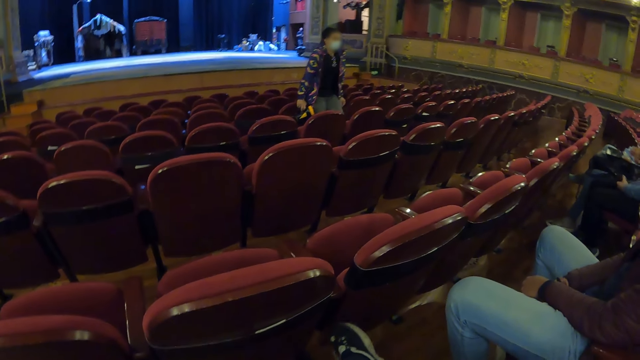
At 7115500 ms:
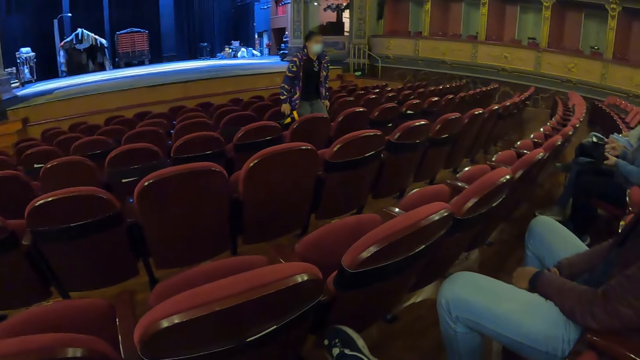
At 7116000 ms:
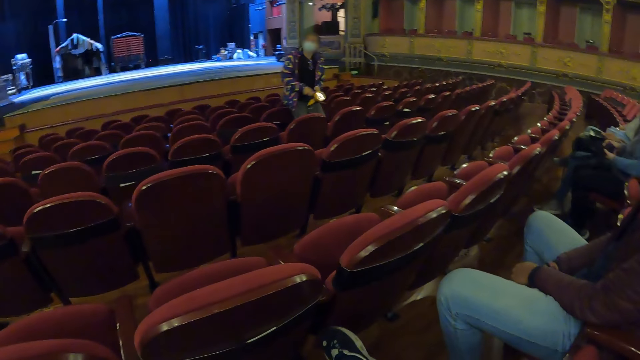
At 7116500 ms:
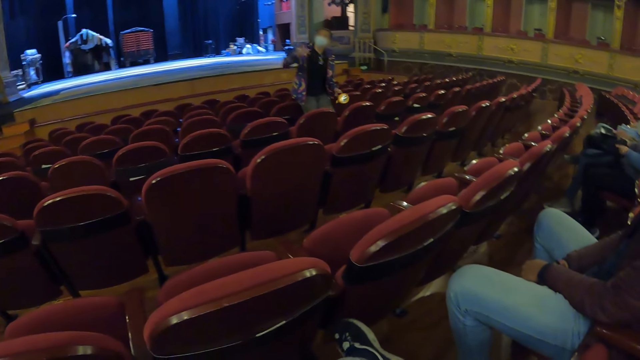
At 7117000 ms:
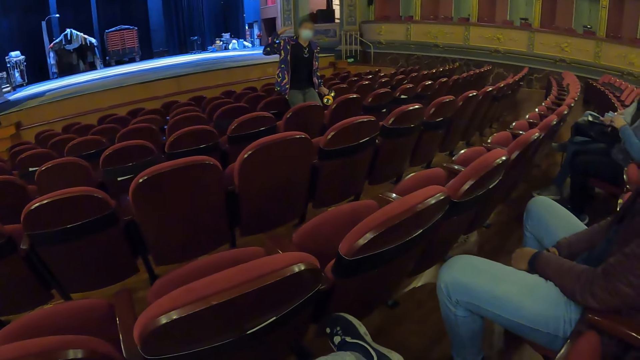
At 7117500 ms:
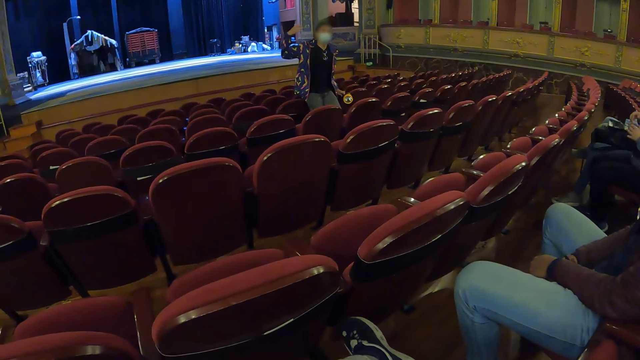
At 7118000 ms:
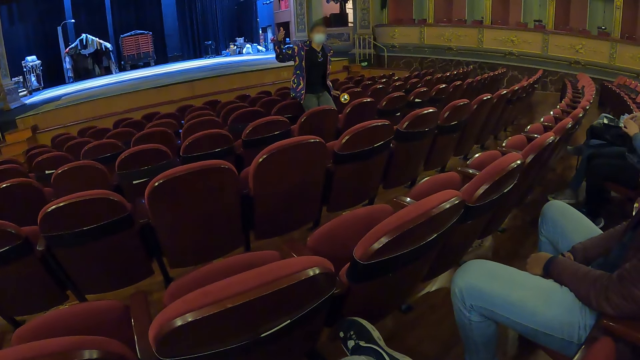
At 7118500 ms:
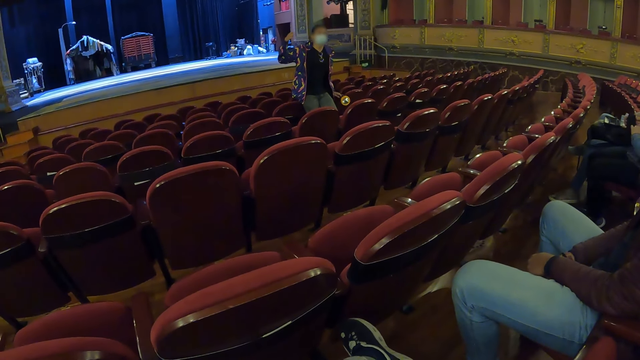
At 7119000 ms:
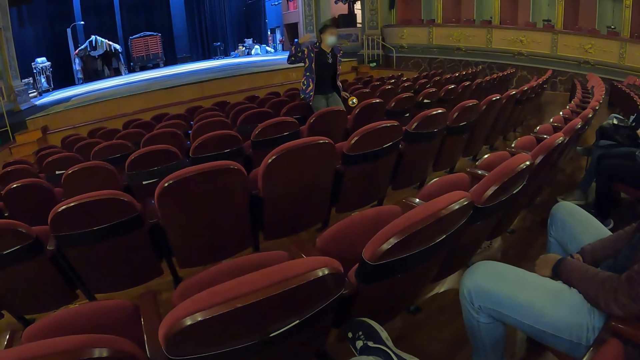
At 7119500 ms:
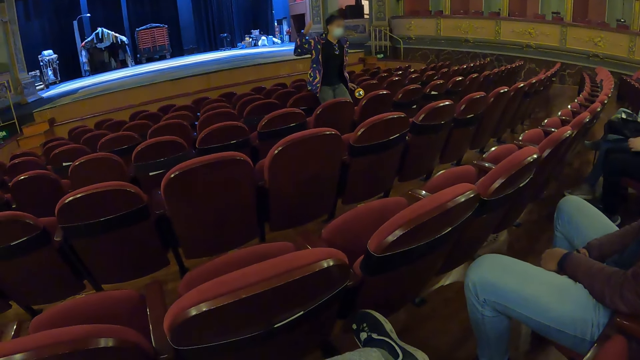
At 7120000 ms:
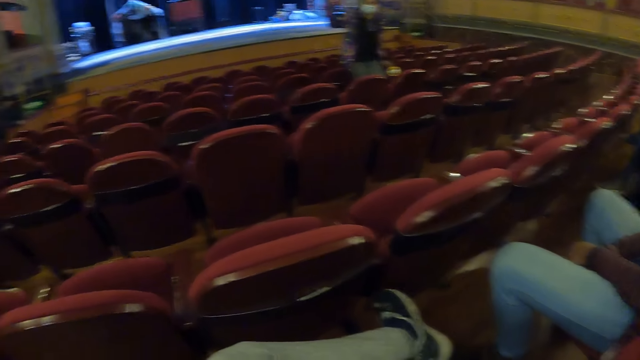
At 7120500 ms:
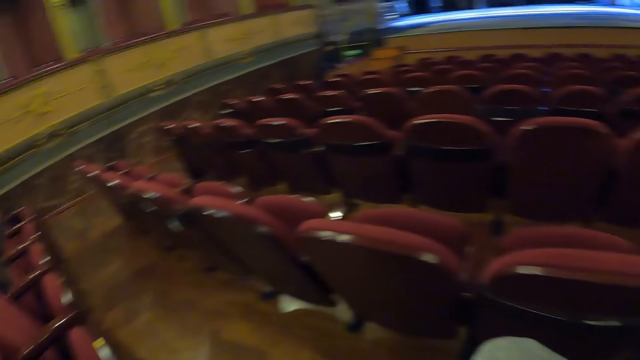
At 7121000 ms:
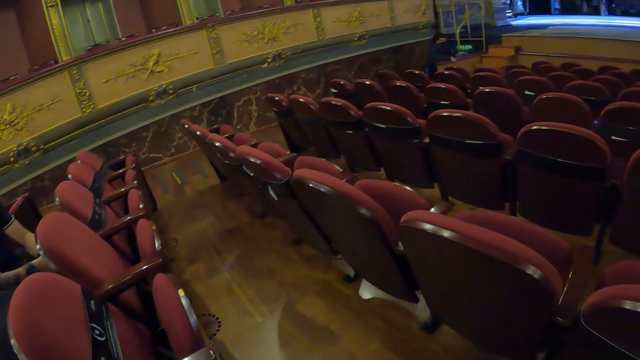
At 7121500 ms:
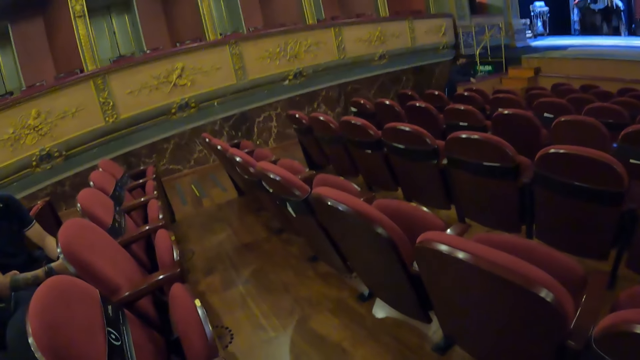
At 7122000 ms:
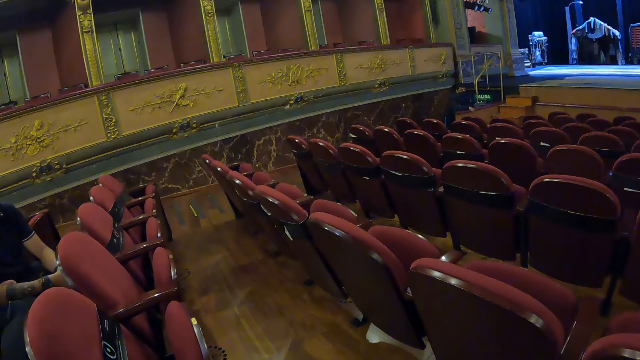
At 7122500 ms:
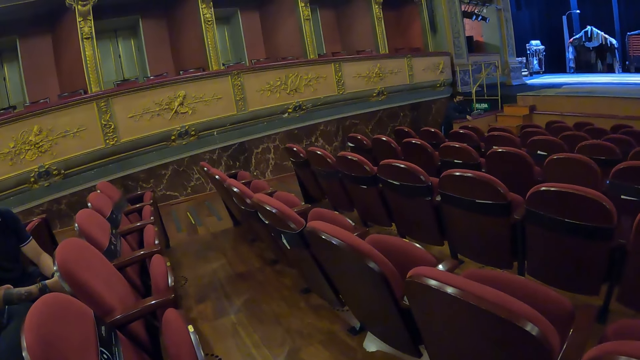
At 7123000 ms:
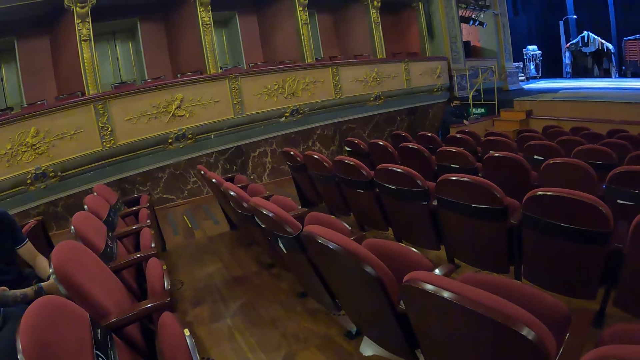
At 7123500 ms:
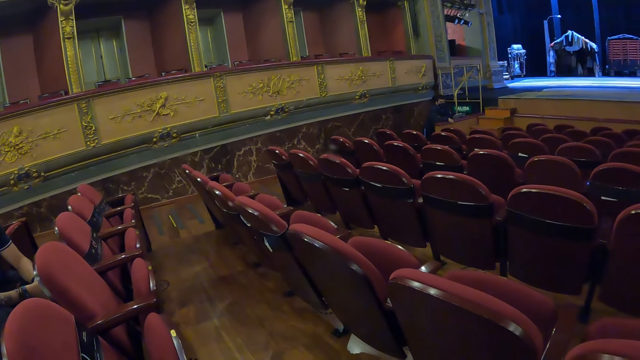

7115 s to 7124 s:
The camera wearer shakes the leg. They look around. A woman picks the torch with the other hand. The woman uses gestures. The camera wearer stares in the auditorium.

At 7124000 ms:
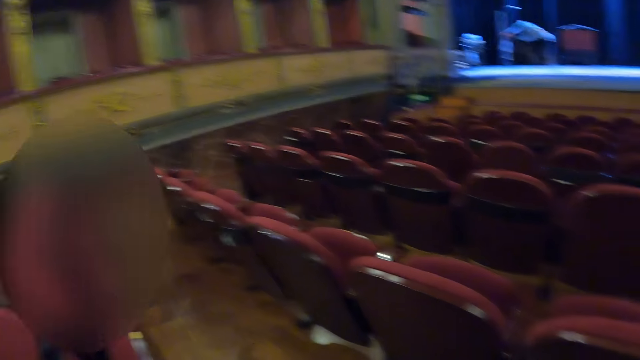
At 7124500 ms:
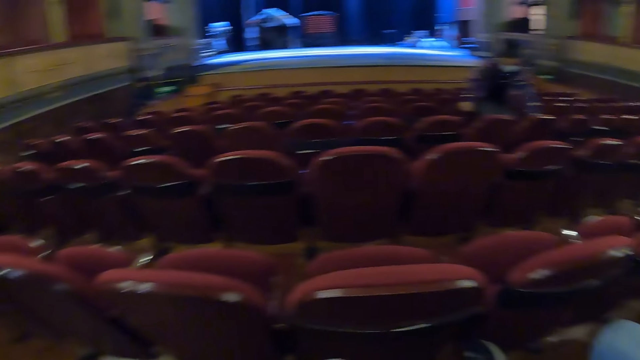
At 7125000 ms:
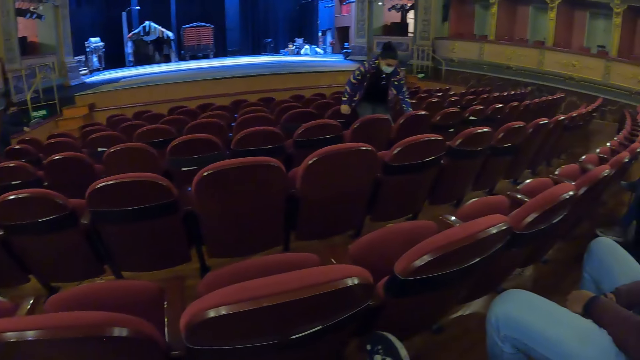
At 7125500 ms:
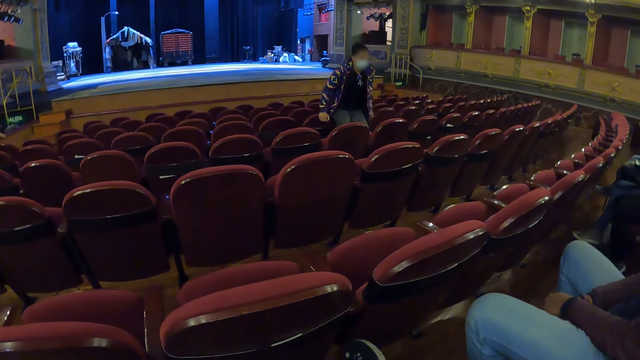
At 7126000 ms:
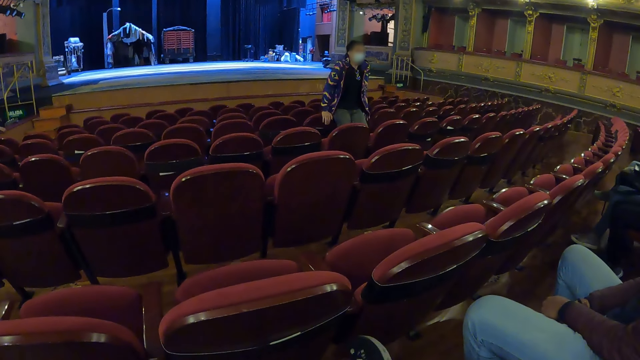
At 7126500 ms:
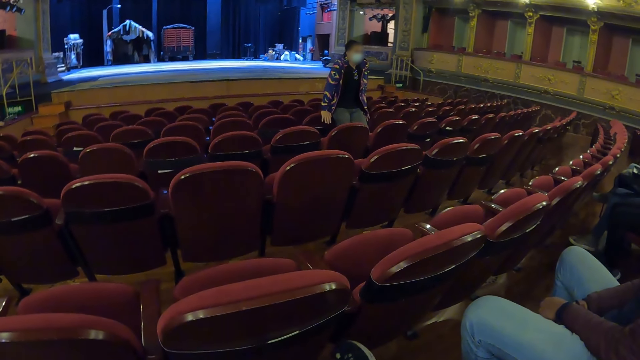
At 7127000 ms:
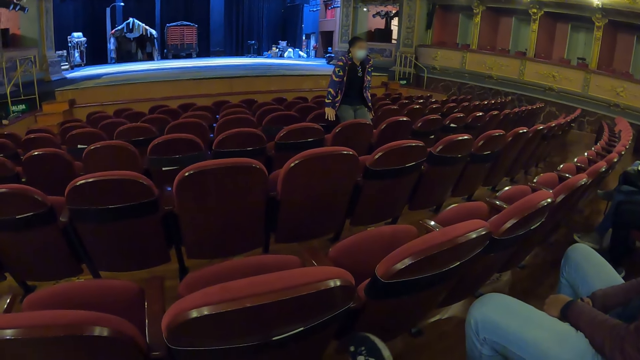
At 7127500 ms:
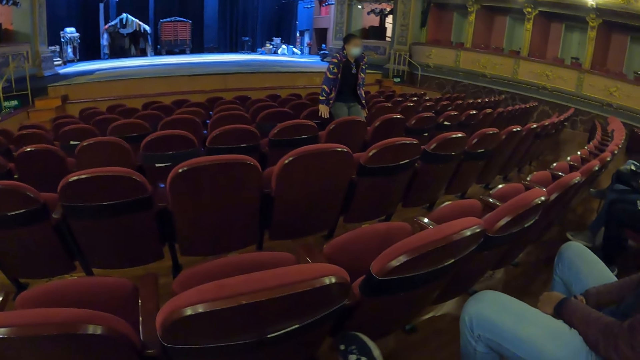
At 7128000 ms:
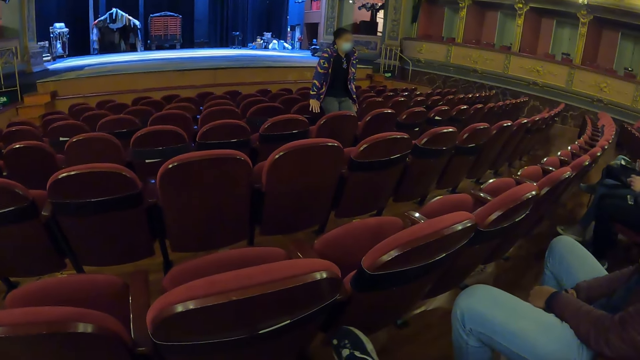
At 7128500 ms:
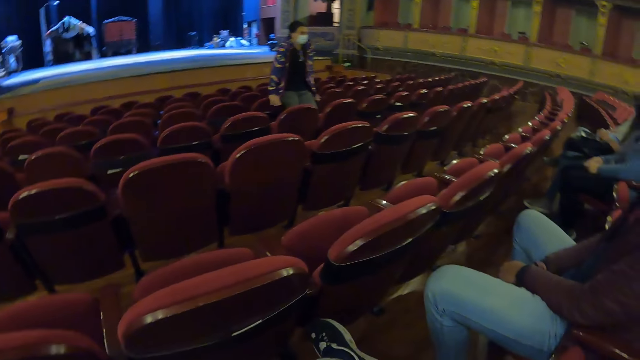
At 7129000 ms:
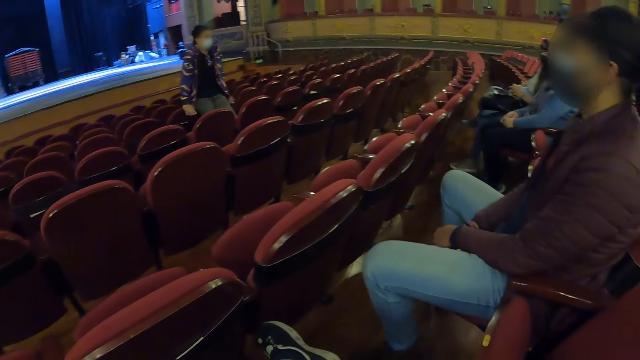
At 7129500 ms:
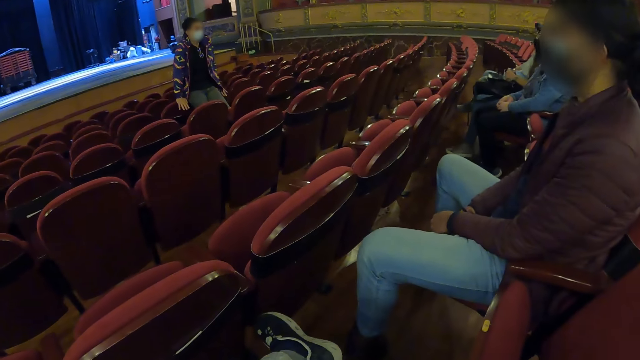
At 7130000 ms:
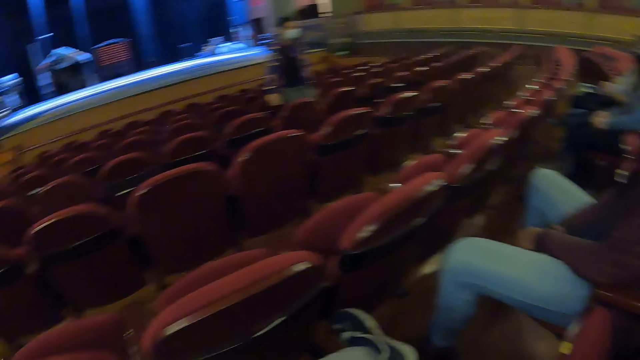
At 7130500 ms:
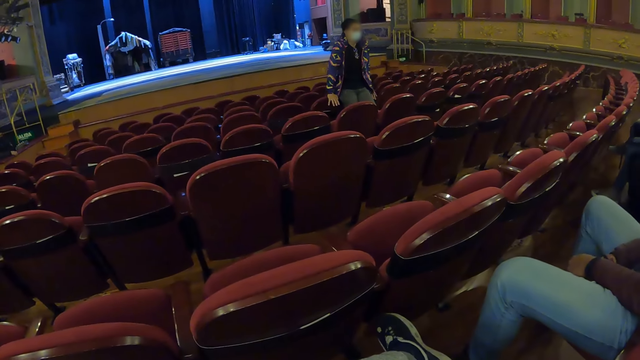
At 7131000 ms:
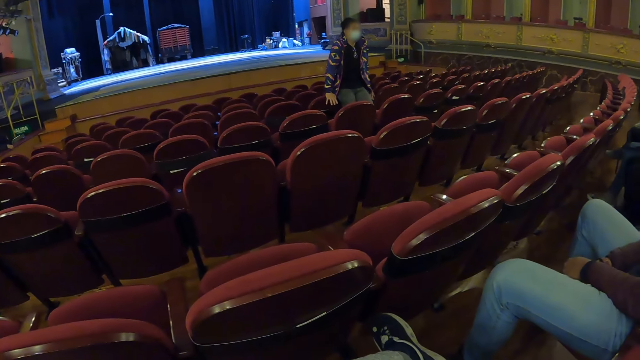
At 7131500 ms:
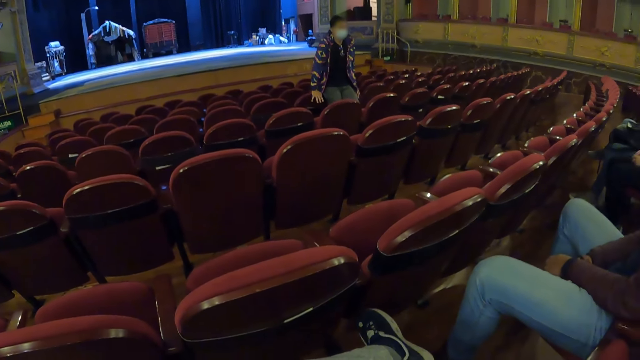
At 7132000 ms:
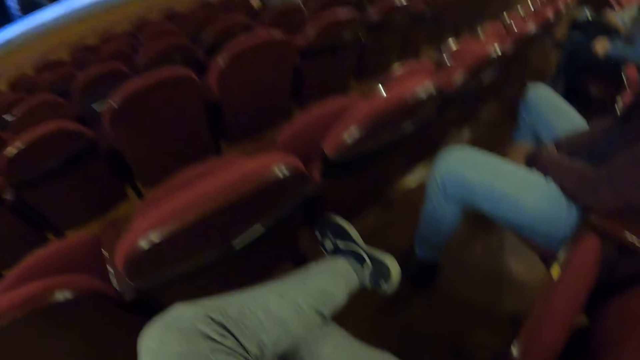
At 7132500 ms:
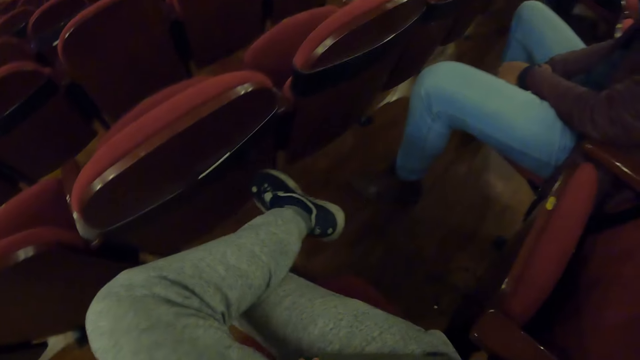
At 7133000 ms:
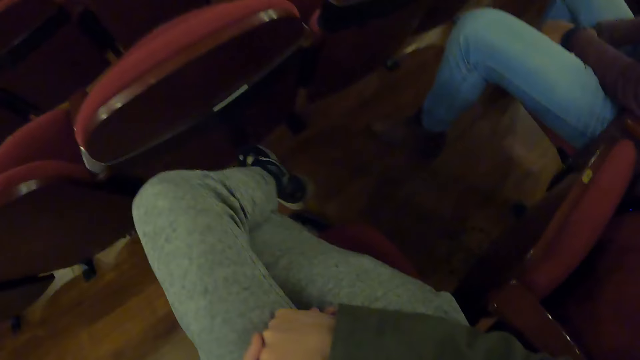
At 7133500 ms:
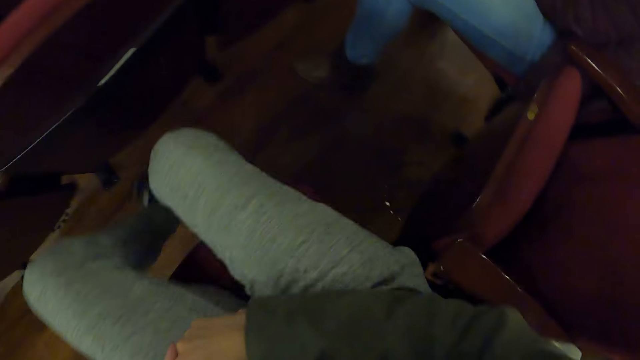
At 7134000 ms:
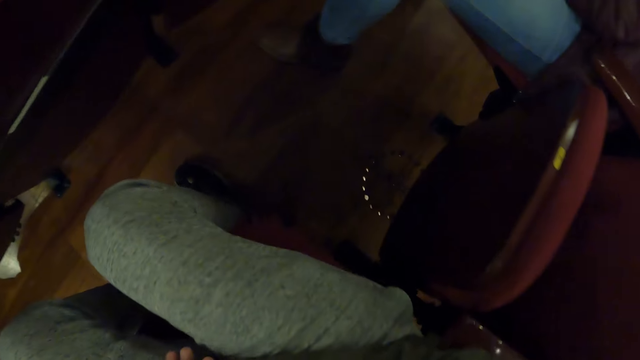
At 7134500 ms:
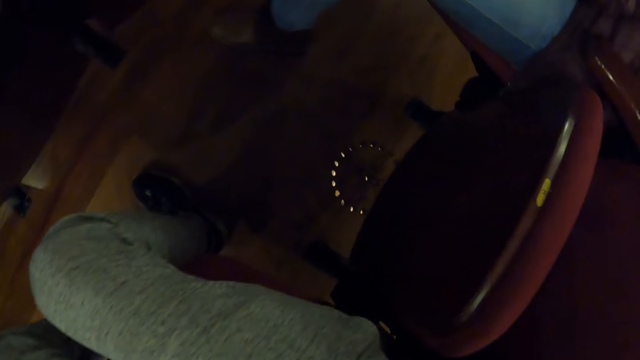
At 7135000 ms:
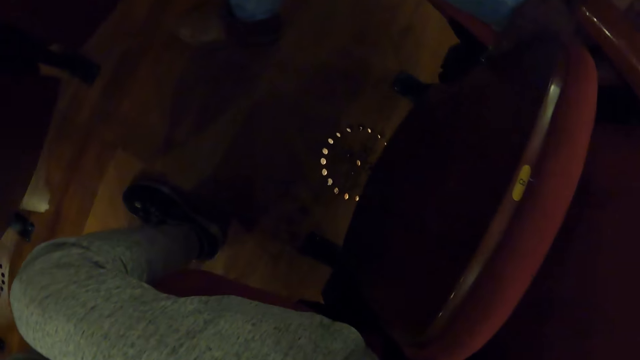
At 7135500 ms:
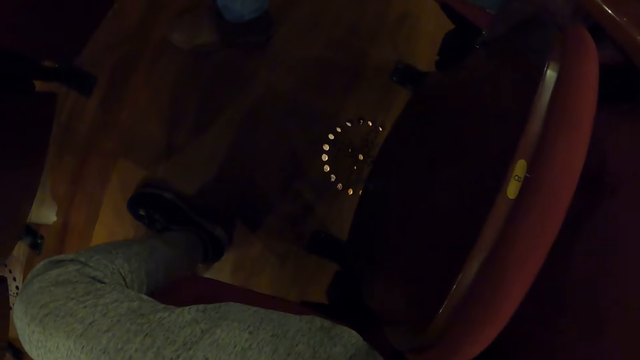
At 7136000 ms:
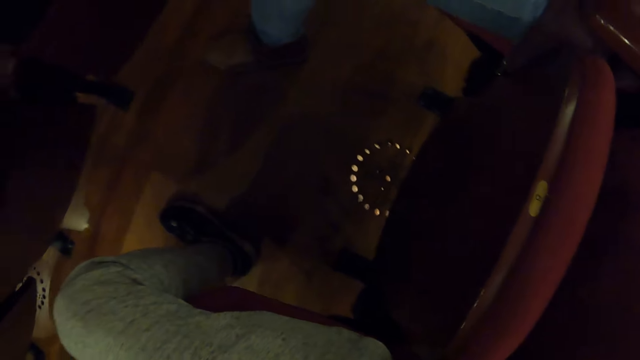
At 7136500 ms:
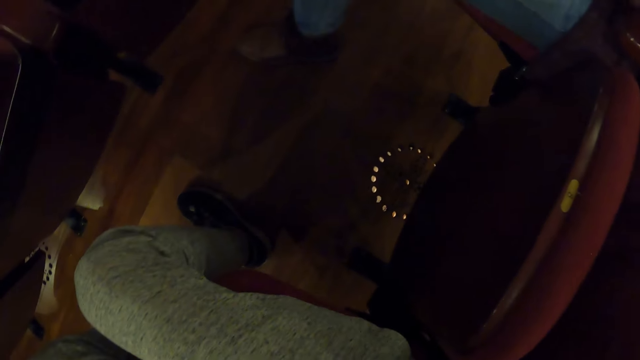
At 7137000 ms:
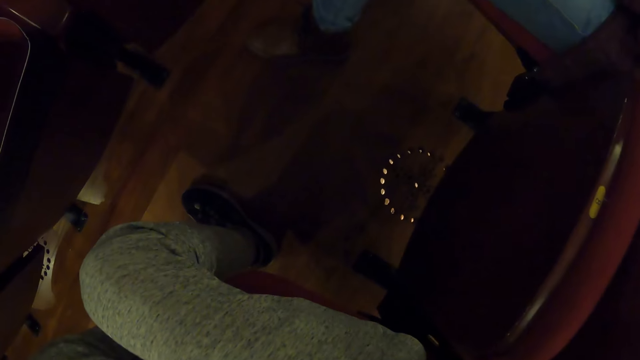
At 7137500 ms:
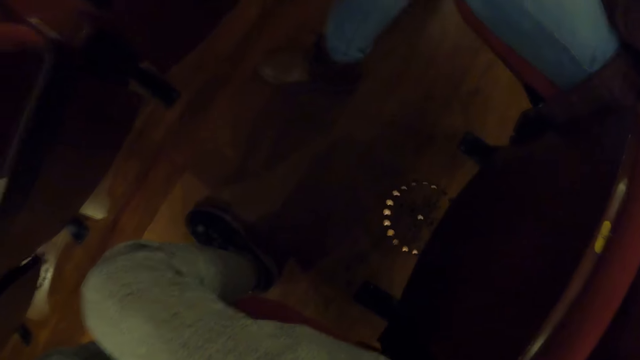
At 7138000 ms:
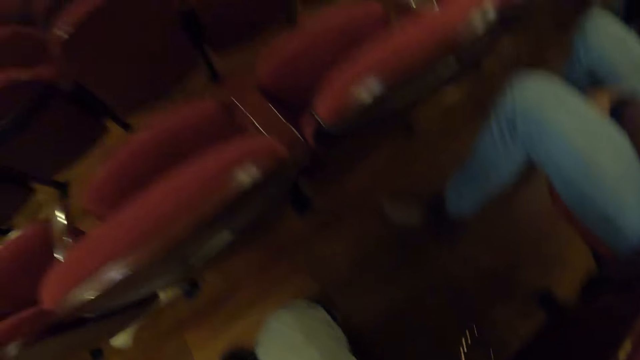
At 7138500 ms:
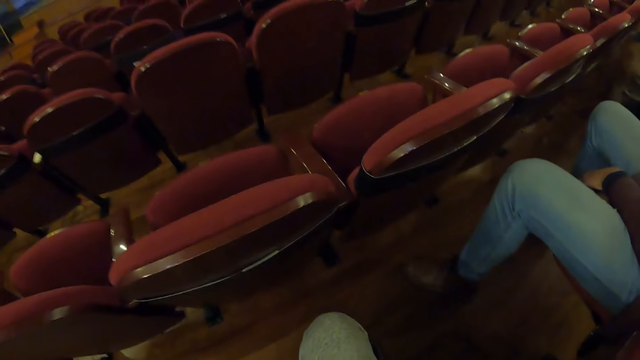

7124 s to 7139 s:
A woman puts the torch on the chair. A man sits on a chair close to the camera wearer. The camera wearer shakes the leg. The woman looks around. The camera wearer looks around. The man reflects his face. The camera wearer stares in the auditorium. They move the legs. They look around.
